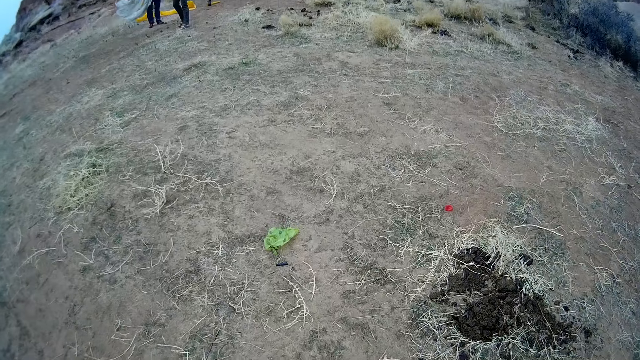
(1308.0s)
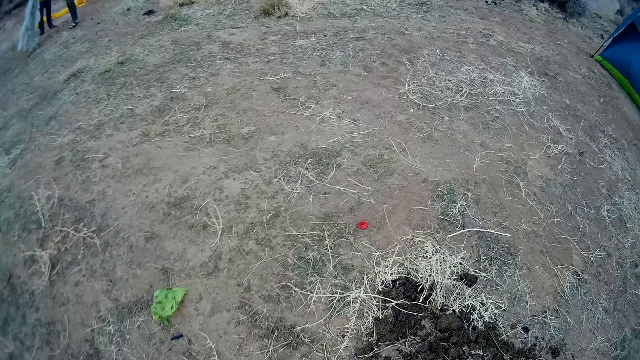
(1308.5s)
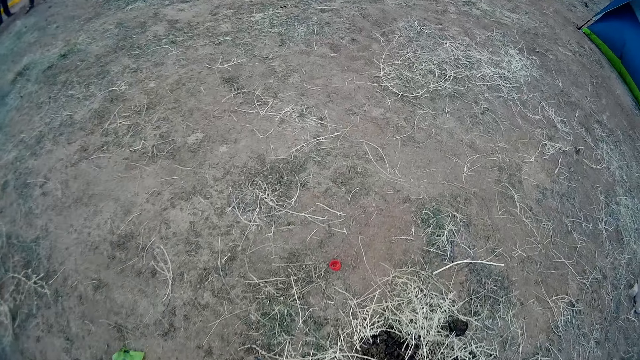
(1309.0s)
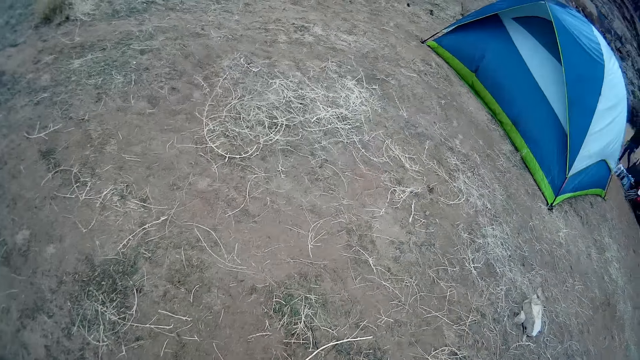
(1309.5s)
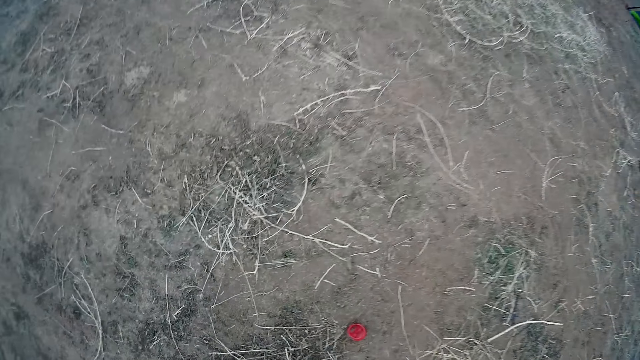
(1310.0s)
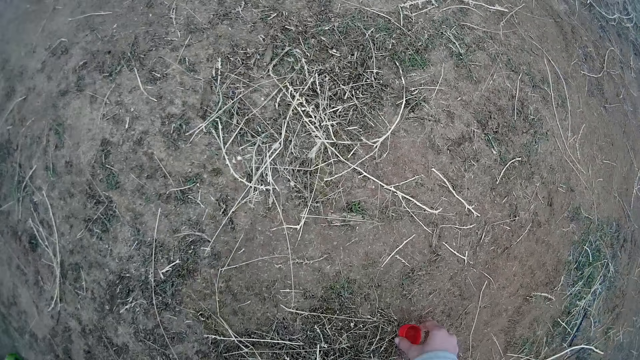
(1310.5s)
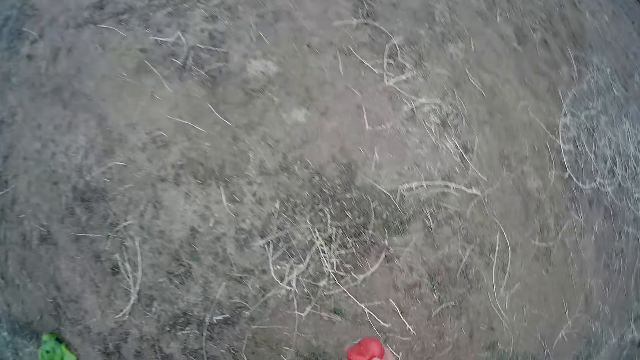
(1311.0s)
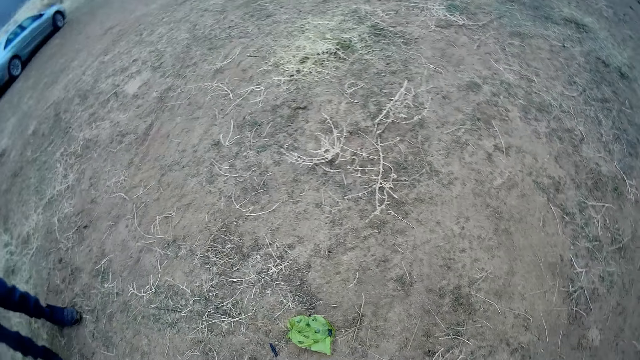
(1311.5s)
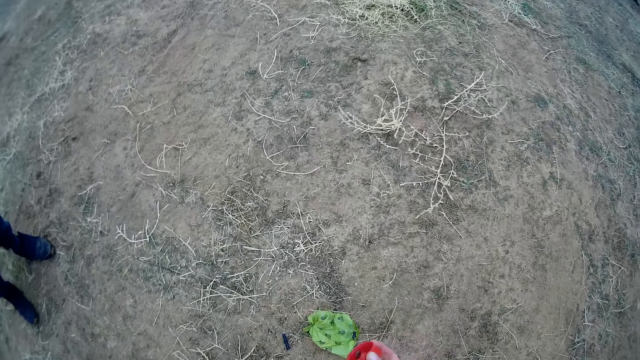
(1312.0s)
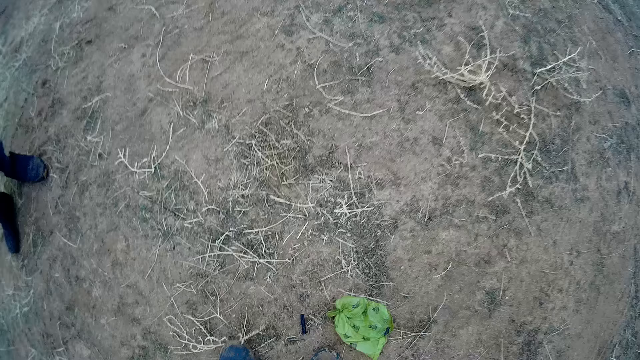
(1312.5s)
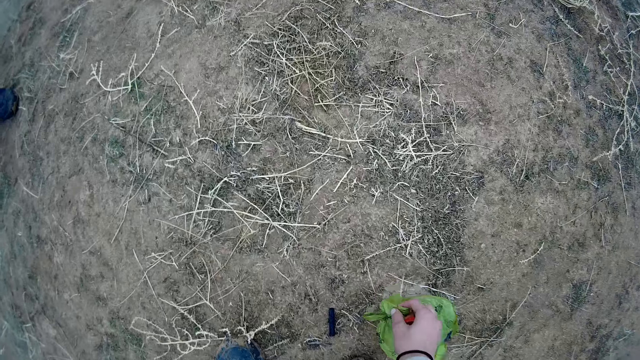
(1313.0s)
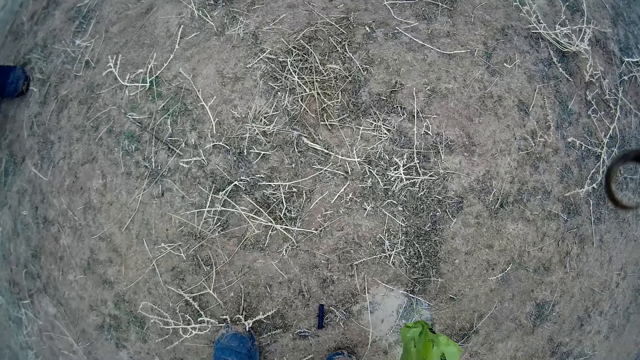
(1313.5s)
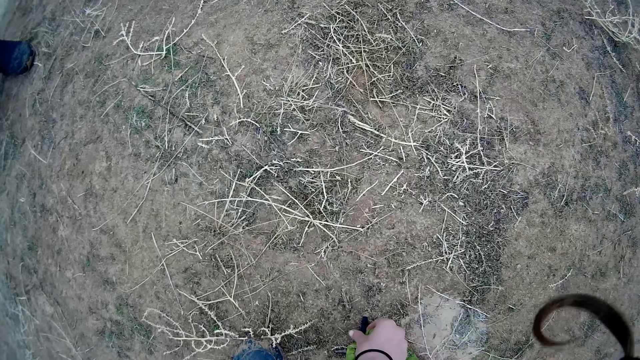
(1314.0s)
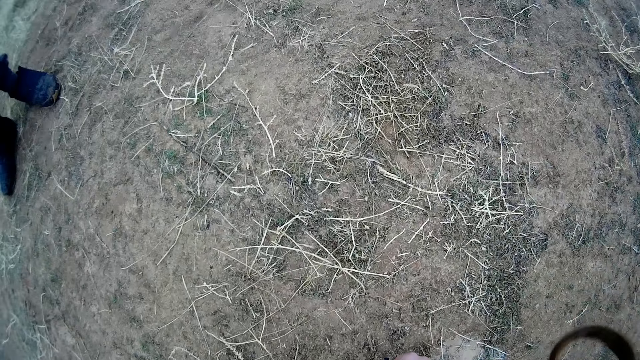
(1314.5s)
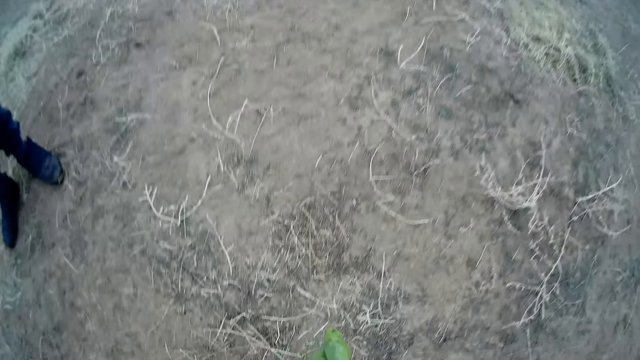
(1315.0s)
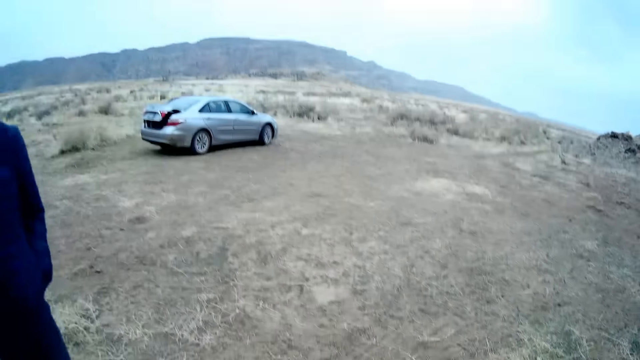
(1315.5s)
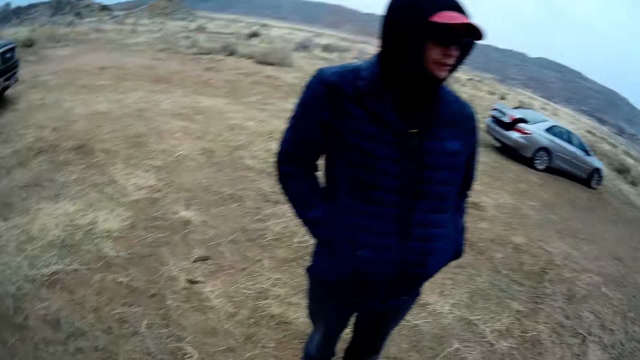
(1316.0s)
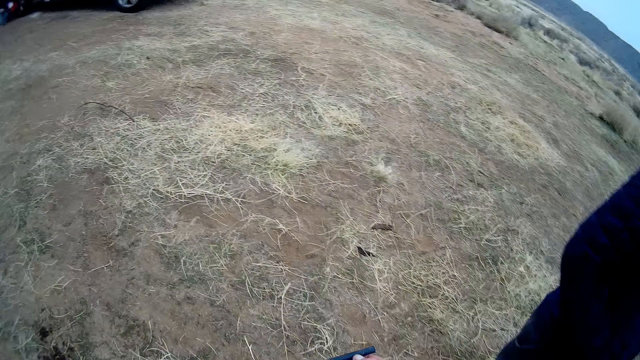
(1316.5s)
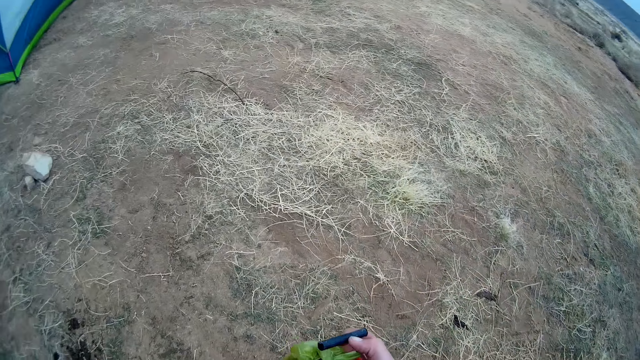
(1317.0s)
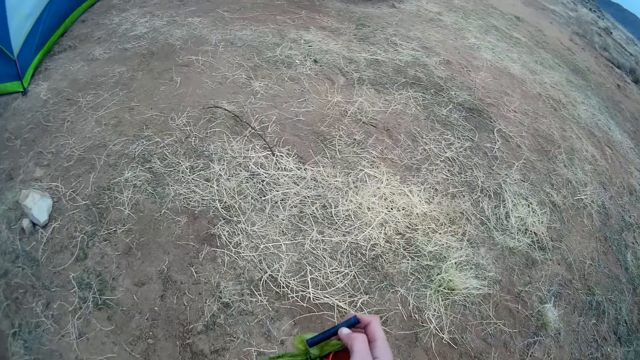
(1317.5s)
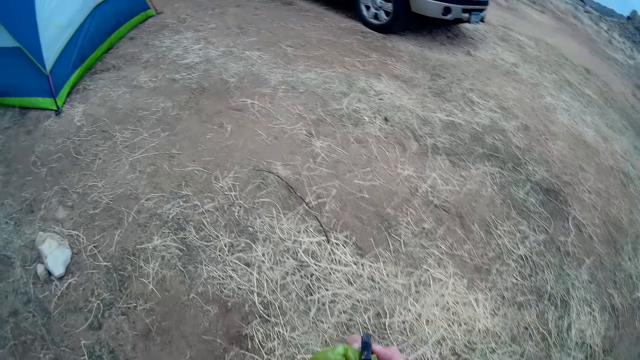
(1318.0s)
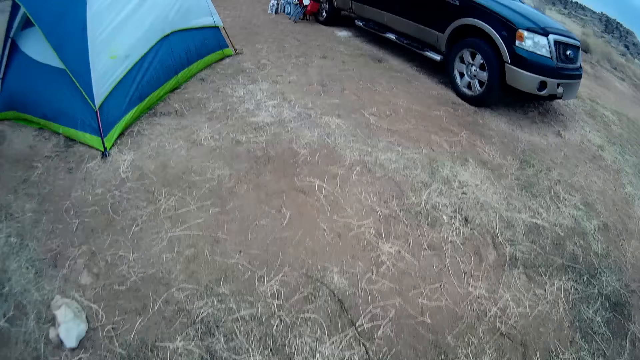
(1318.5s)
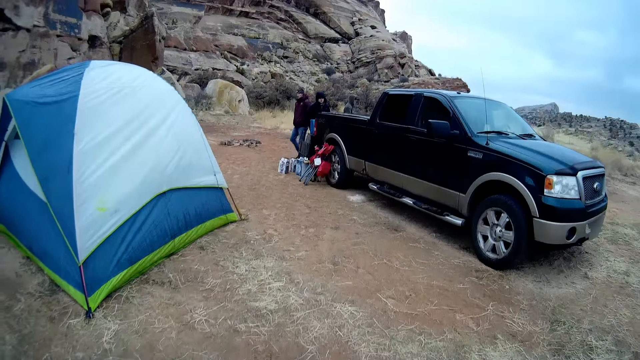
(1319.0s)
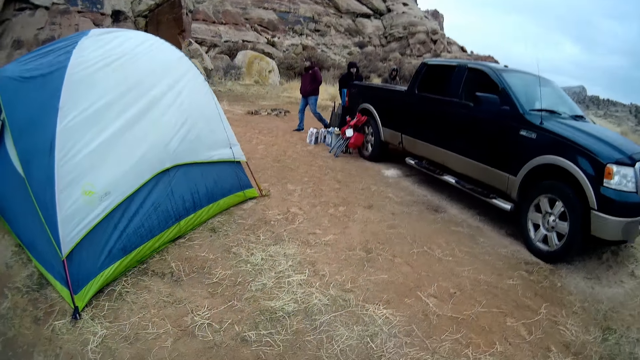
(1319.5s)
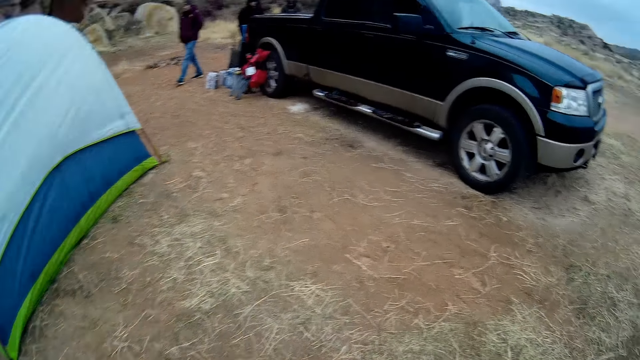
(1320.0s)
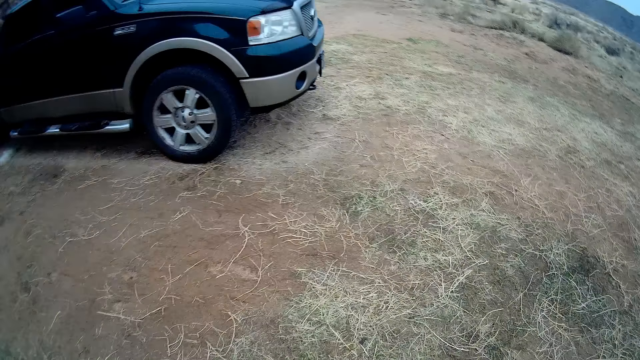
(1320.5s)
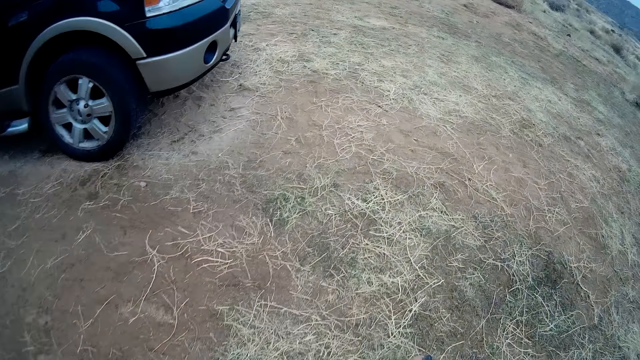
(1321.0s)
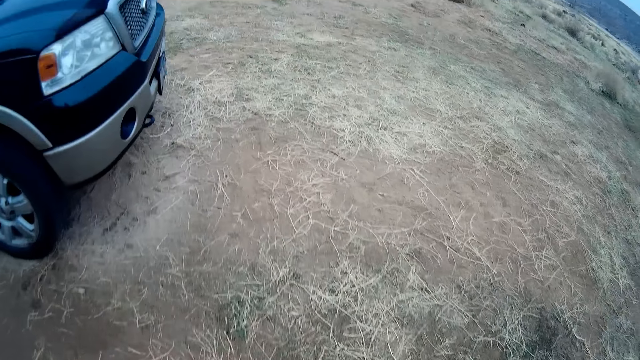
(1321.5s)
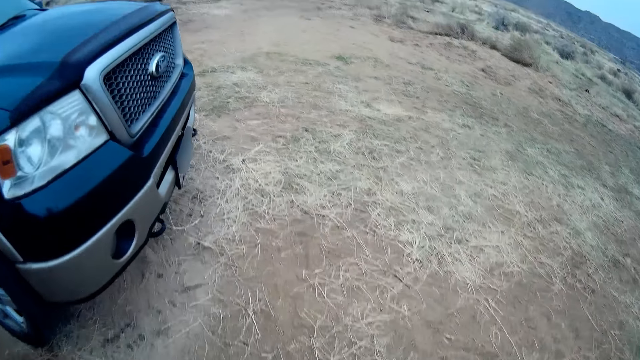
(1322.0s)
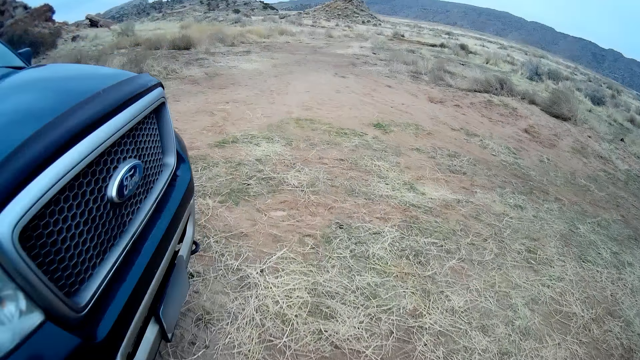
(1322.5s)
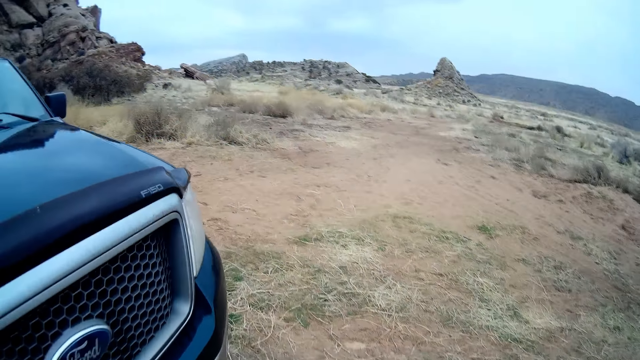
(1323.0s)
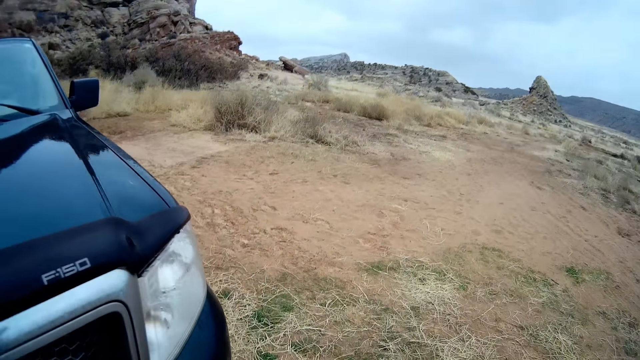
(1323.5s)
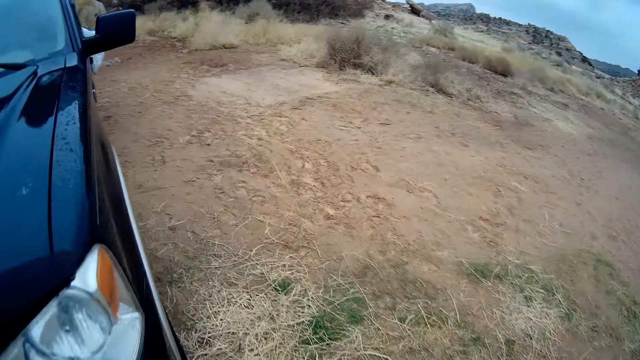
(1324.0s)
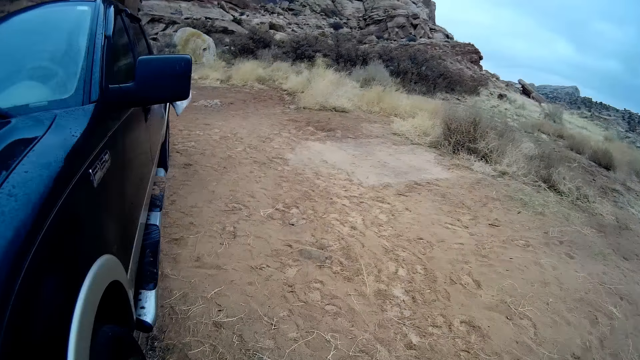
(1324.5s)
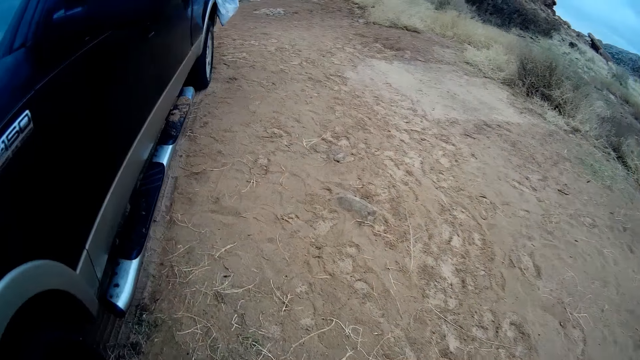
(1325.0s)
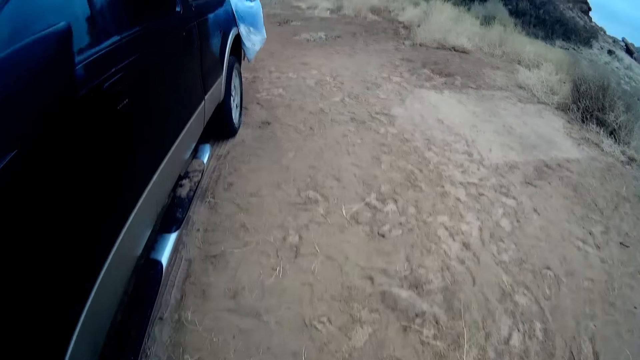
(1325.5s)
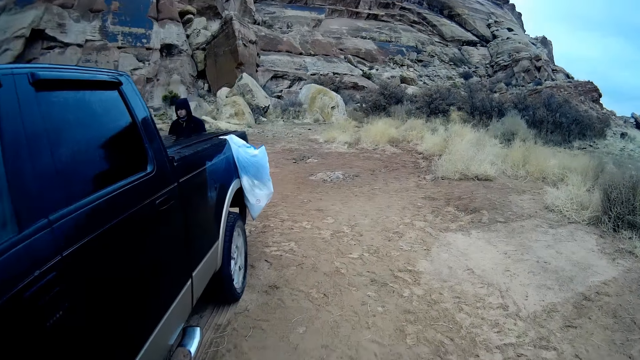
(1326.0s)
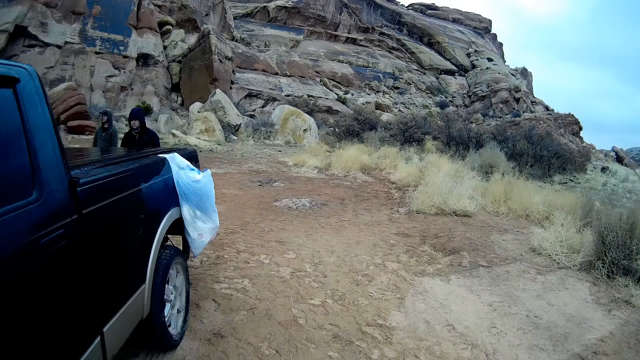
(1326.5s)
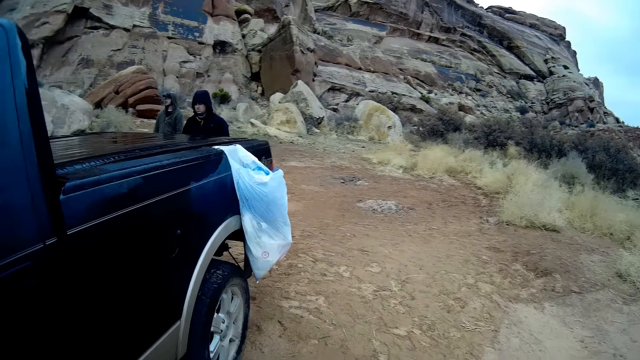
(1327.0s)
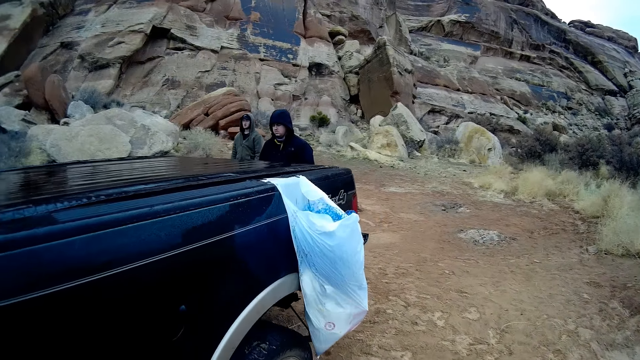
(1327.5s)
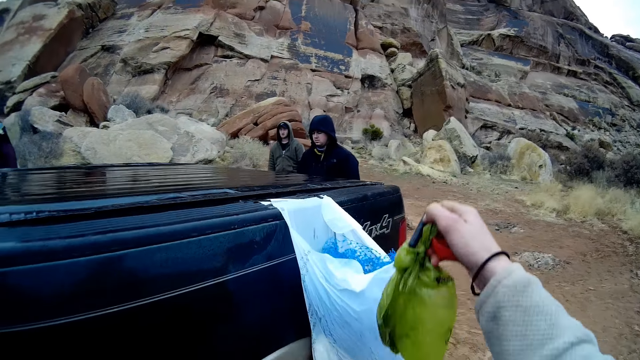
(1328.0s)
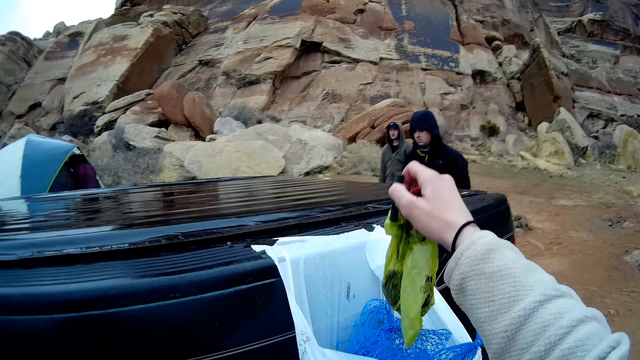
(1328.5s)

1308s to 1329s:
The camera wearer collects a red plastic pitcher lid on the ground. They look around. They wave the rope in the air. They collect a green polythene bag on the ground with the right hand. They pick up something on the ground with the right hand. A person looks at the camera wearer. The camera wearer walks away from the person. They walk around. They place the items in the paper bag.
